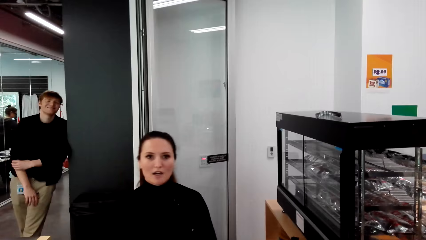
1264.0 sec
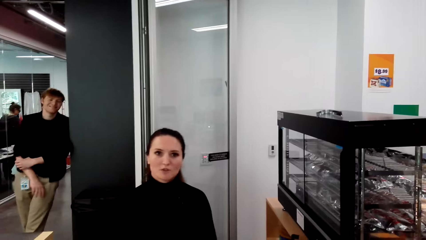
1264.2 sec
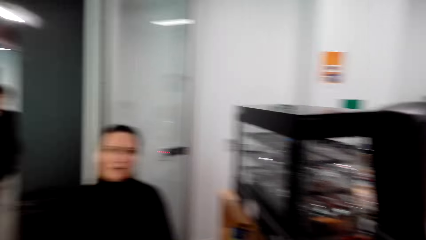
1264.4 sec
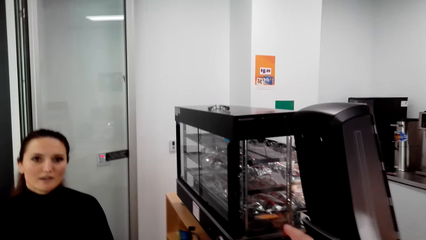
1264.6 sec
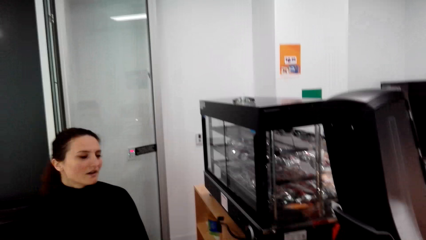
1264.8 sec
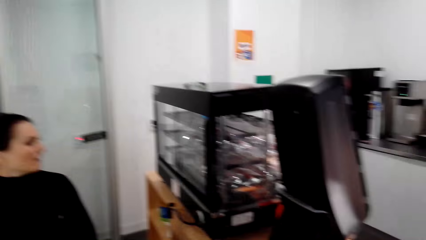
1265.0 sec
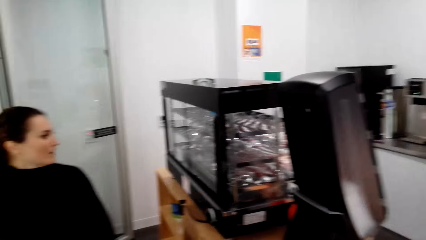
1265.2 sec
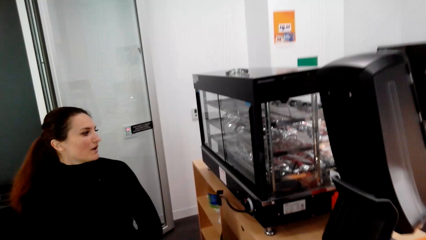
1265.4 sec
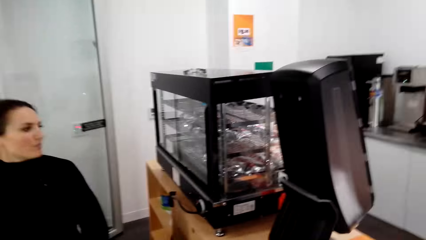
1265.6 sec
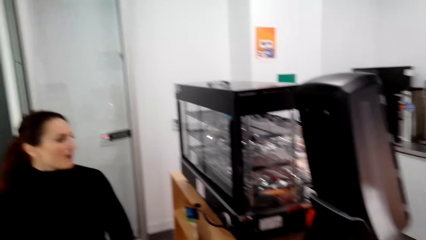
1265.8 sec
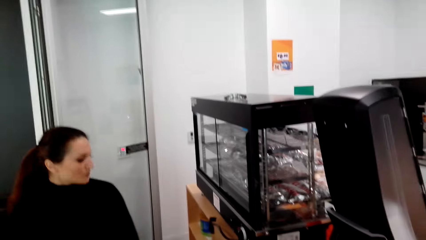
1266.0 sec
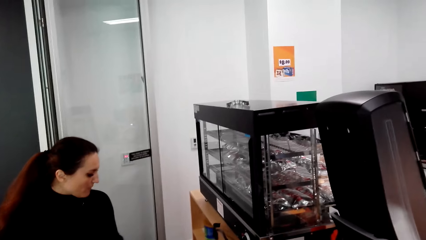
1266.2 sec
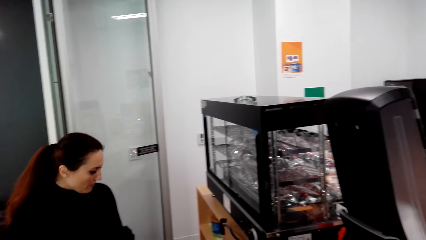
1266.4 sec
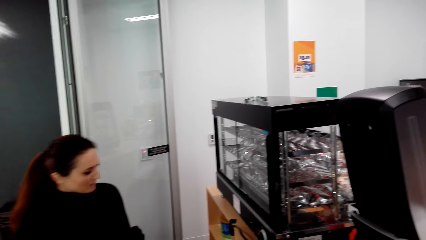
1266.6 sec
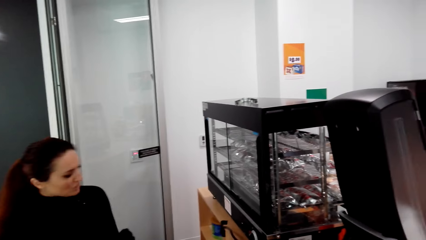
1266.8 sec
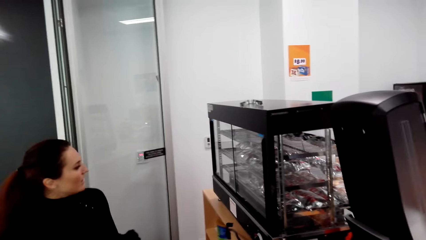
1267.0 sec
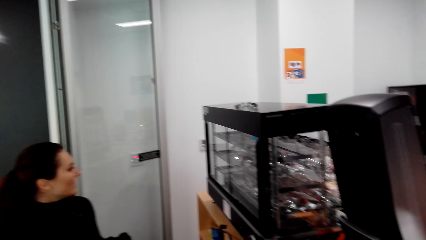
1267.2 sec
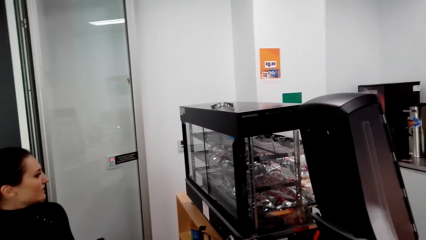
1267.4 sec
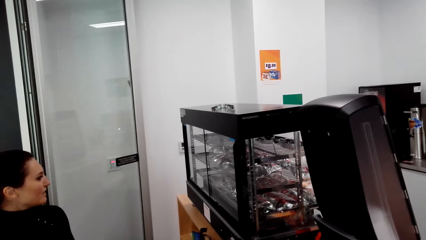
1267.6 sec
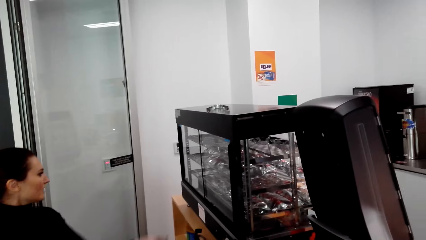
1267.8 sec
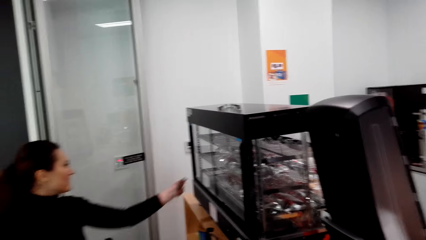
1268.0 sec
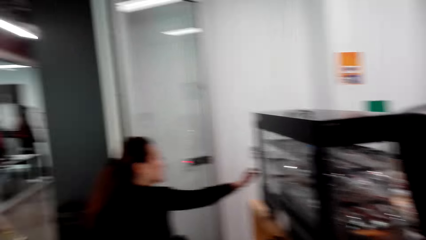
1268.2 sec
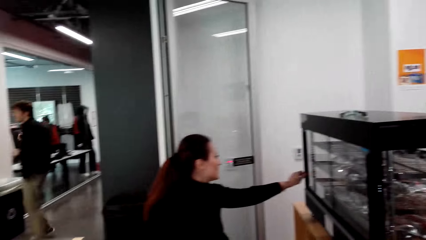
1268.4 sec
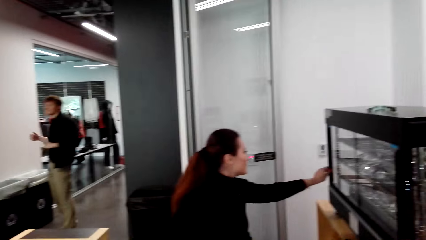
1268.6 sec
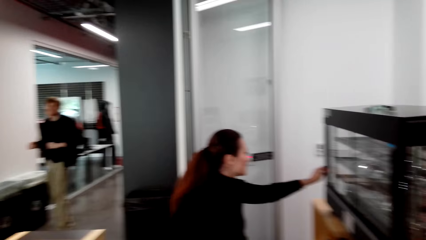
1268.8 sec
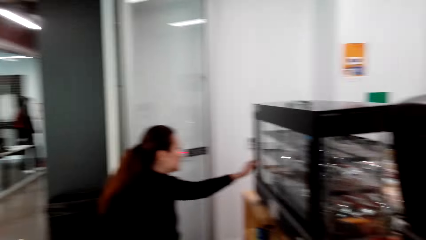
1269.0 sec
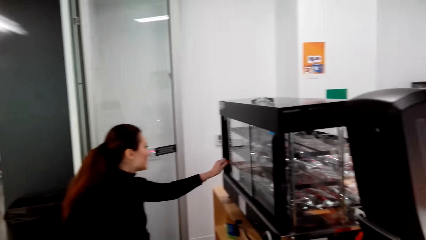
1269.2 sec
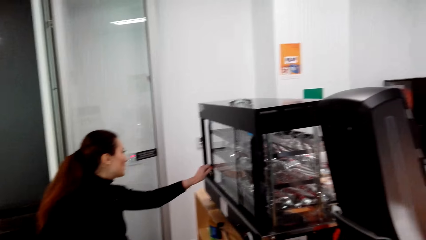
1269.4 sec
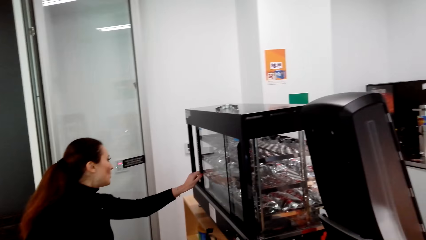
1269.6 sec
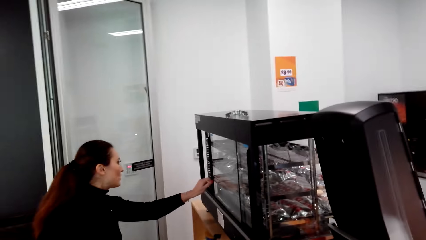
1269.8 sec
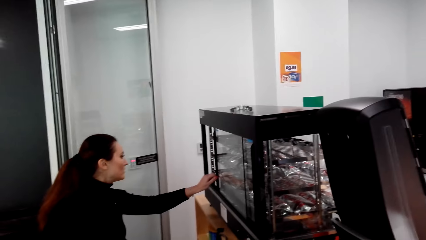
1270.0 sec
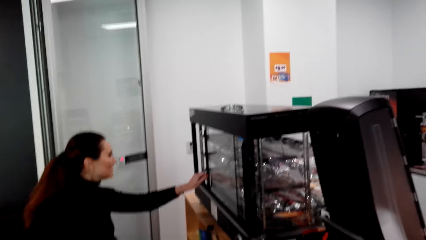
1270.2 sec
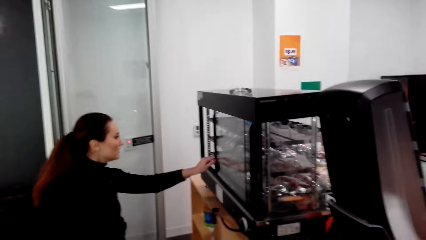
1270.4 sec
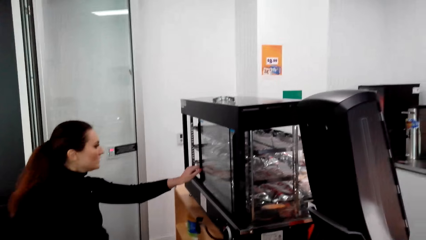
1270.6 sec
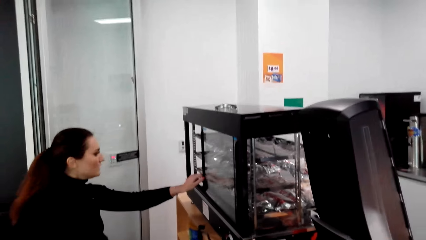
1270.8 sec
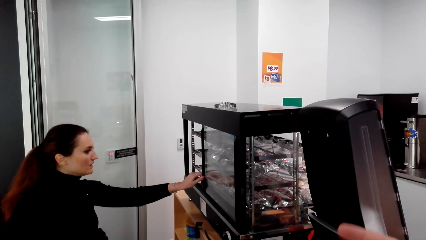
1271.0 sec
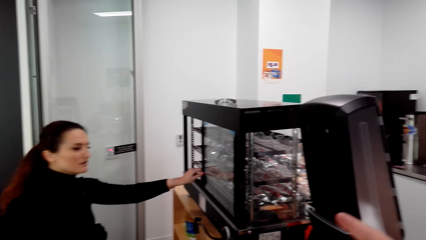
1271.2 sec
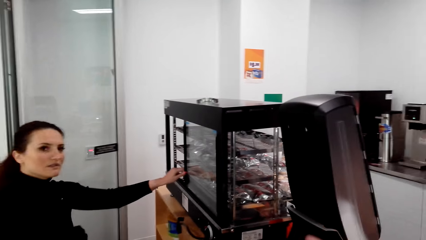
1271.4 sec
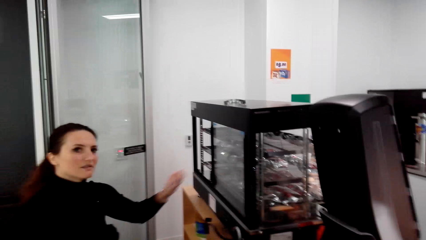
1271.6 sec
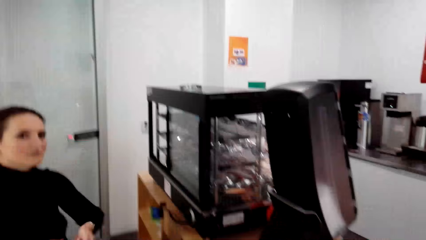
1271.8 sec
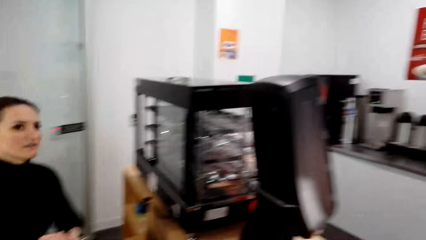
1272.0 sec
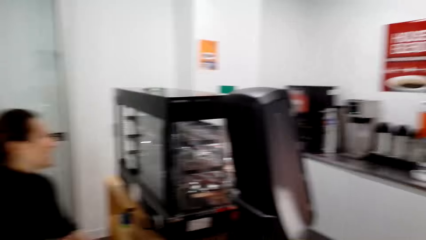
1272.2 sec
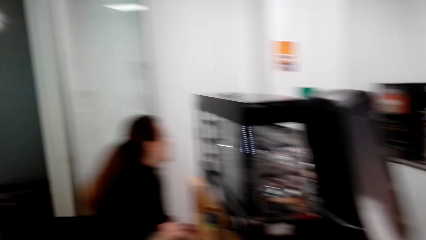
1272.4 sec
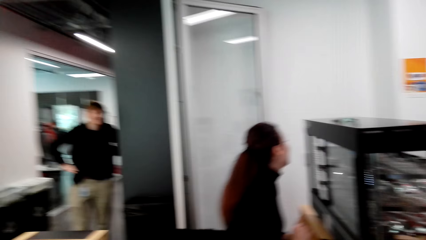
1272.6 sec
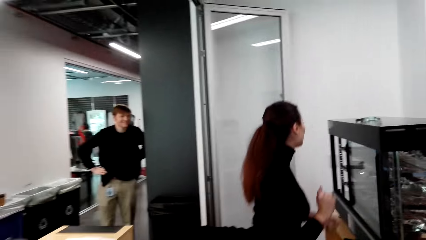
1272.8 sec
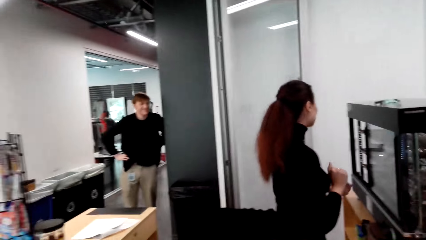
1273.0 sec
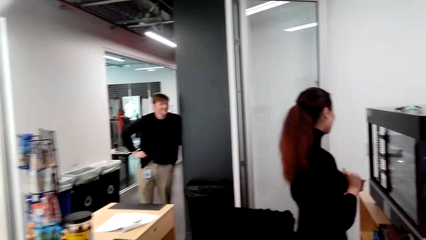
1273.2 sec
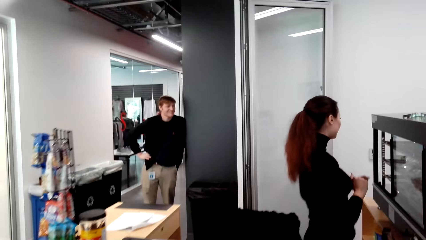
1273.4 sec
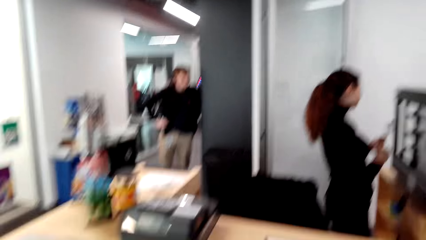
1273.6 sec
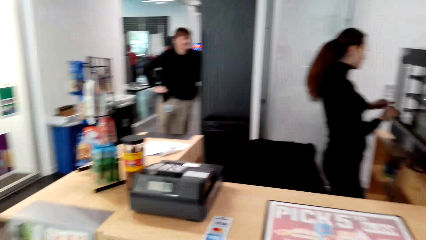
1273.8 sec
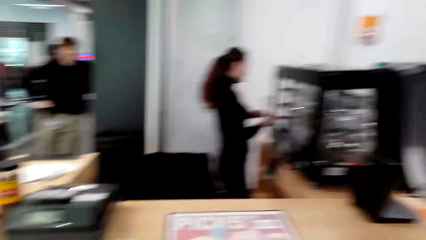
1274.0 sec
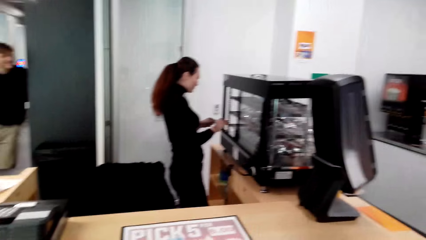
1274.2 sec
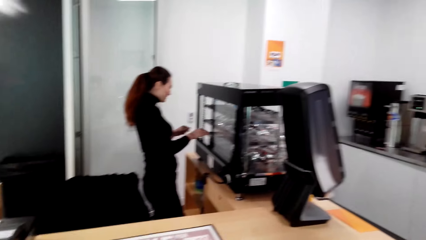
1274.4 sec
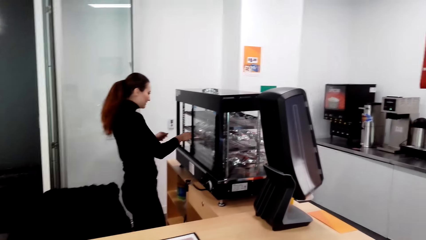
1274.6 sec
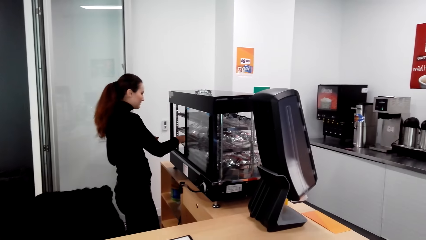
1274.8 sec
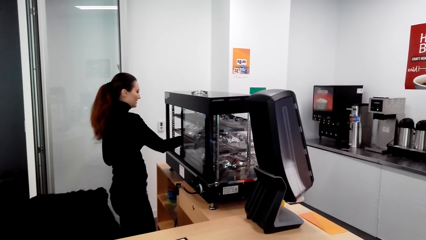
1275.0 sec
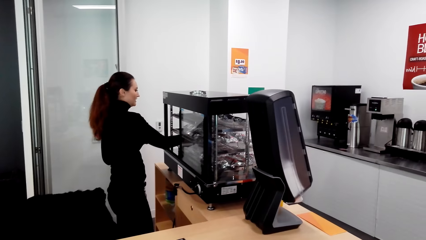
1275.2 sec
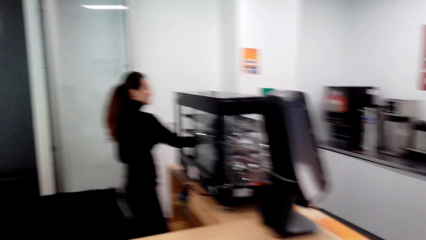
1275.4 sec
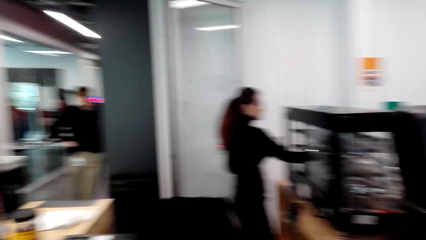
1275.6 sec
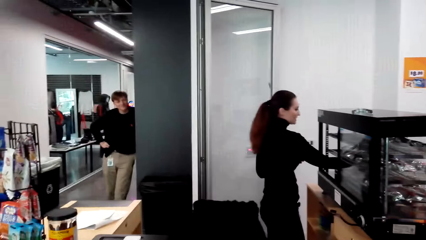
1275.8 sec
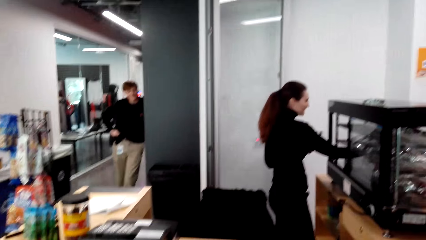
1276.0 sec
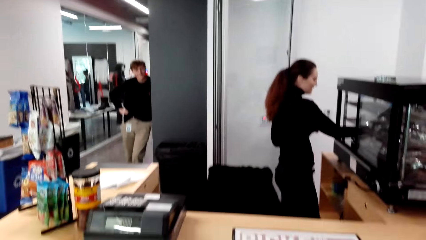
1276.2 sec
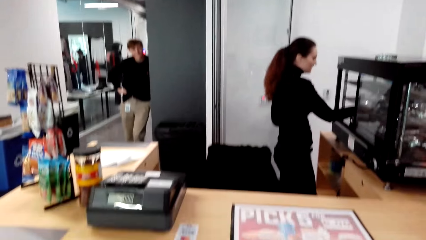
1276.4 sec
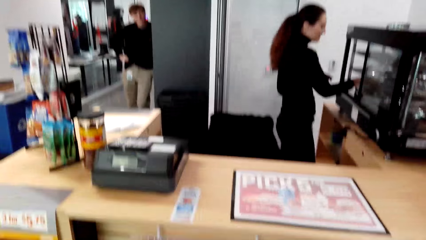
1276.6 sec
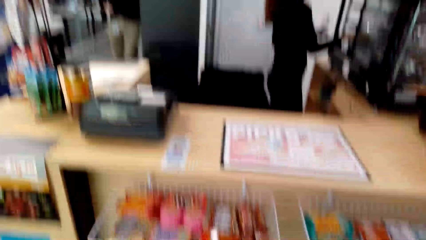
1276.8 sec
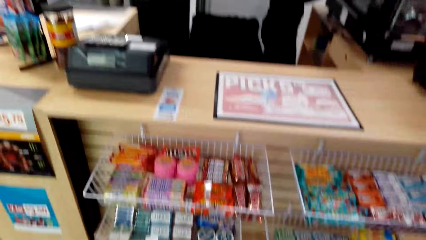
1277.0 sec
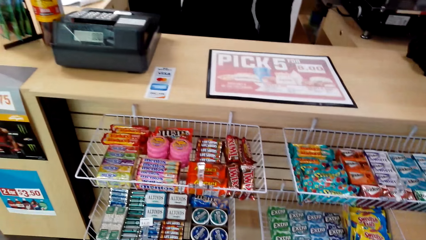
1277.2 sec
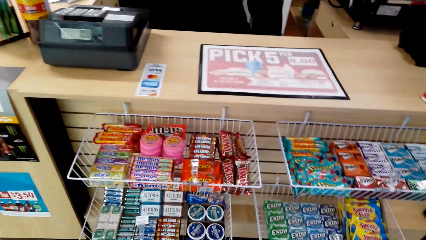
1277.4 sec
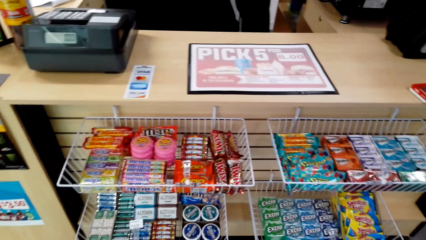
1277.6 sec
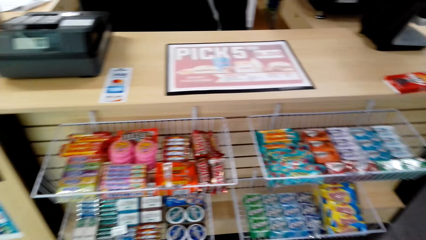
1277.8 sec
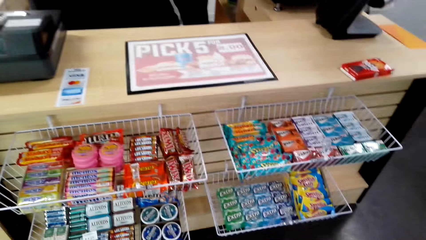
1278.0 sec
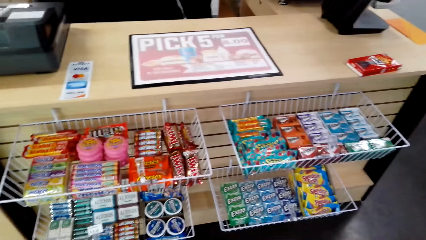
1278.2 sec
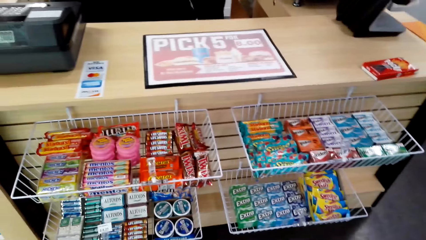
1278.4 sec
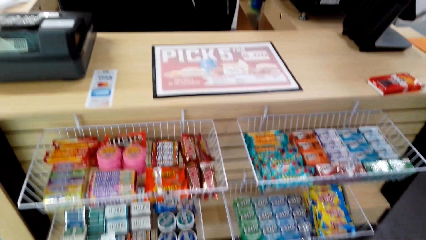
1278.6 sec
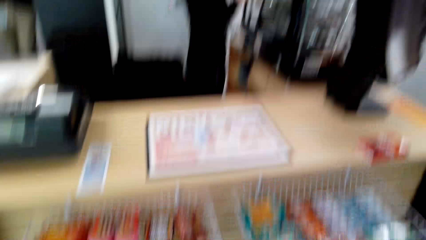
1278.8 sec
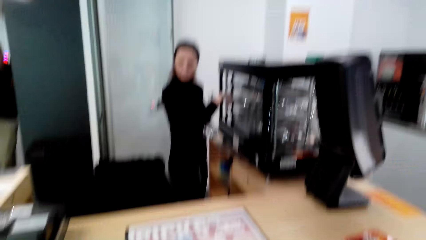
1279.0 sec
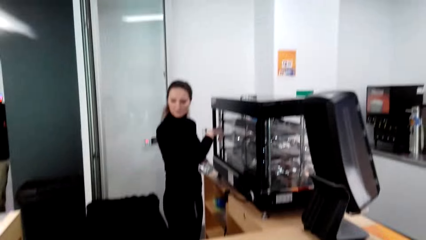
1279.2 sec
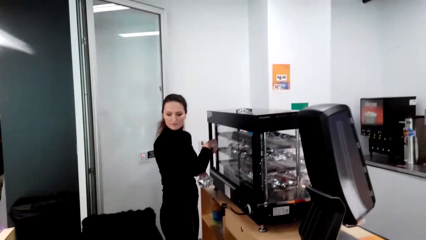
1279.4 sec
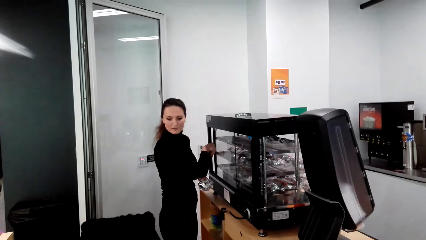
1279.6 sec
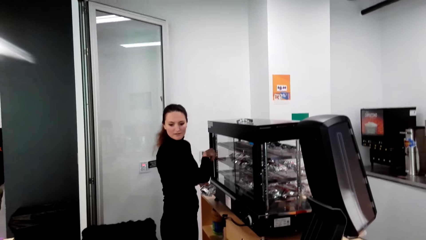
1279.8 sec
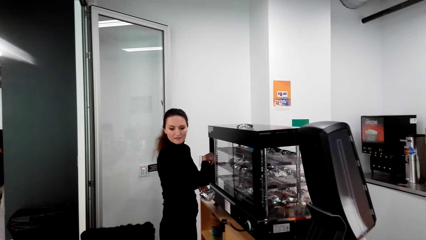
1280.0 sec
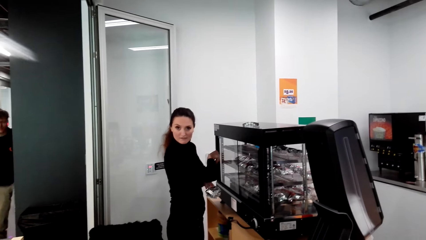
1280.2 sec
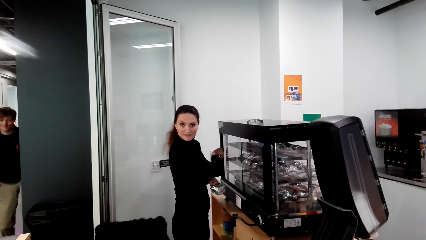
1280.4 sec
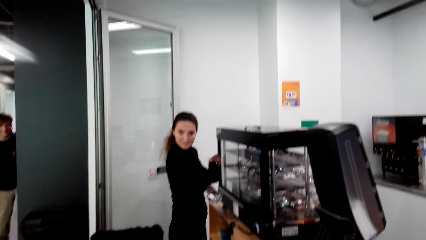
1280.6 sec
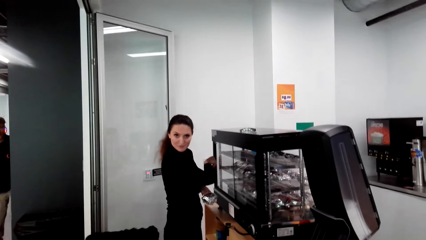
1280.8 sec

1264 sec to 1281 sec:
The woman converses with the camera wearer. The camera wearer looks around and opens the display door. The woman touches the mirror. The camera wearer looks around the room. The man converses with the woman. The woman picks food from the display rack. The camera wearer looks around the supermarket.
